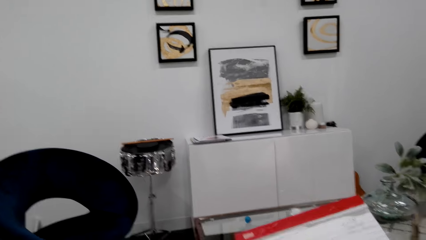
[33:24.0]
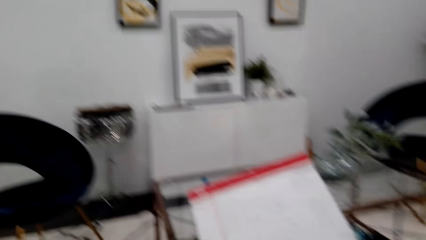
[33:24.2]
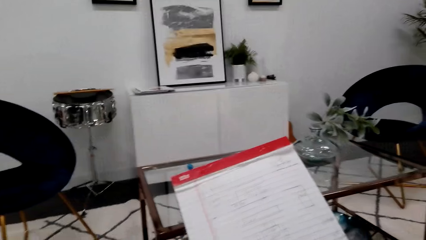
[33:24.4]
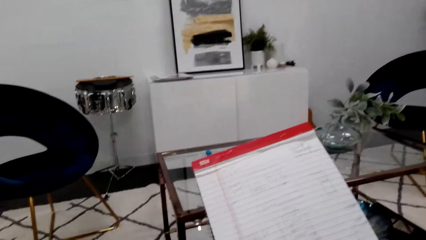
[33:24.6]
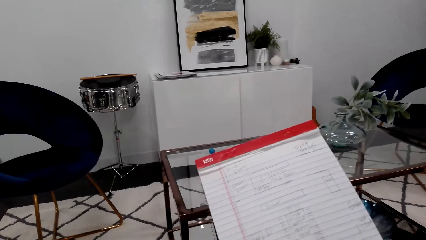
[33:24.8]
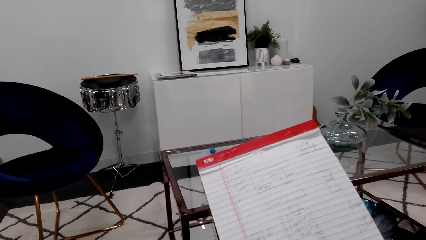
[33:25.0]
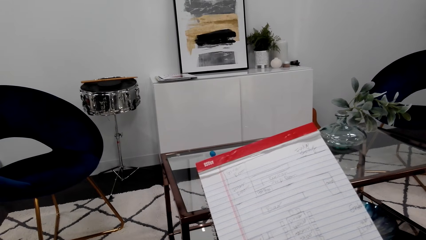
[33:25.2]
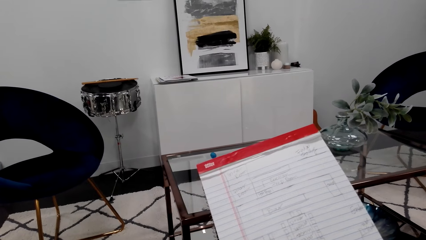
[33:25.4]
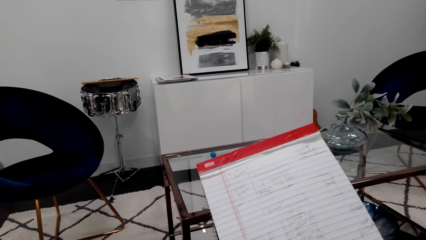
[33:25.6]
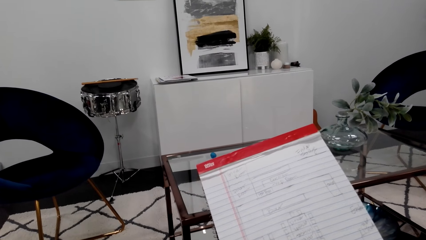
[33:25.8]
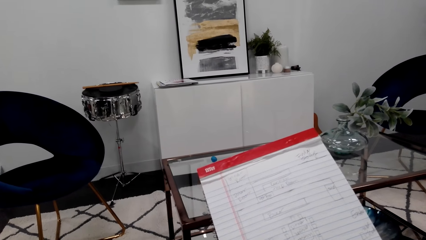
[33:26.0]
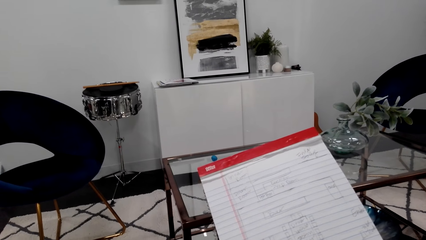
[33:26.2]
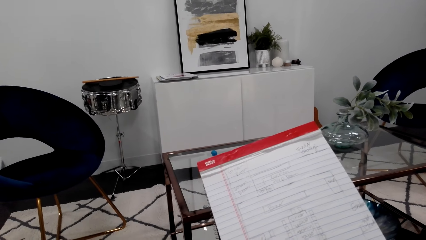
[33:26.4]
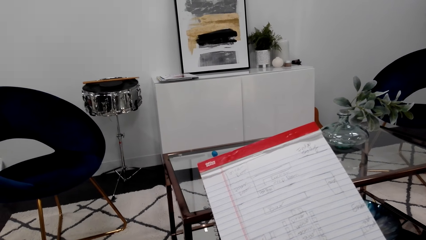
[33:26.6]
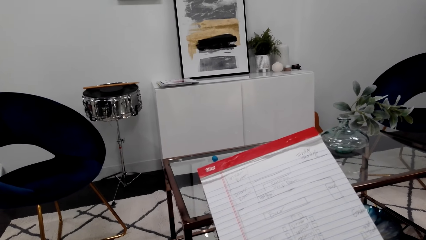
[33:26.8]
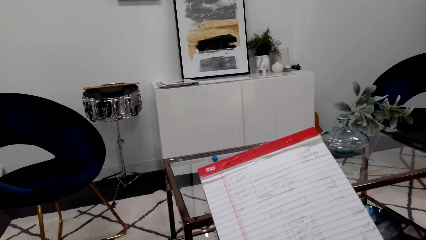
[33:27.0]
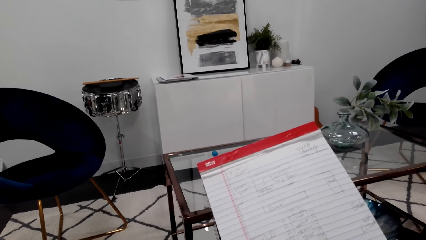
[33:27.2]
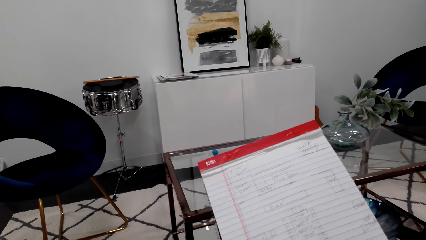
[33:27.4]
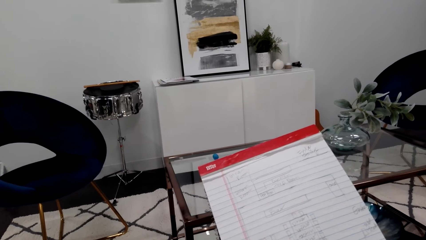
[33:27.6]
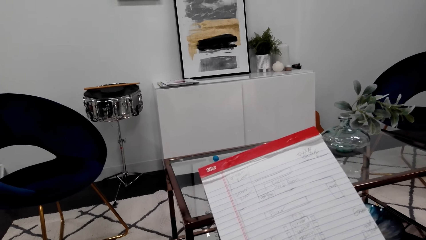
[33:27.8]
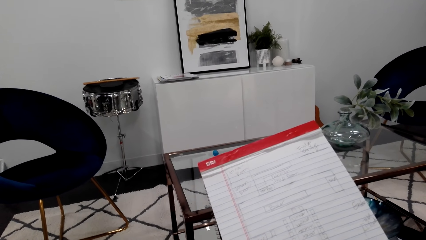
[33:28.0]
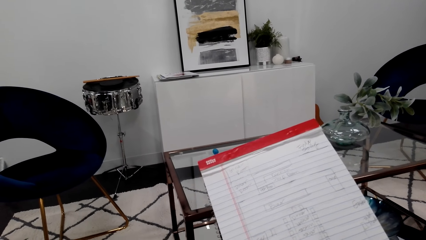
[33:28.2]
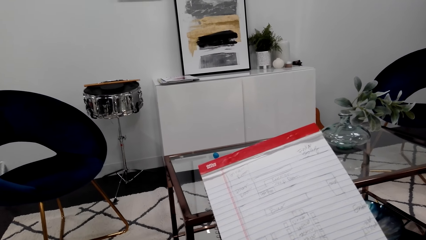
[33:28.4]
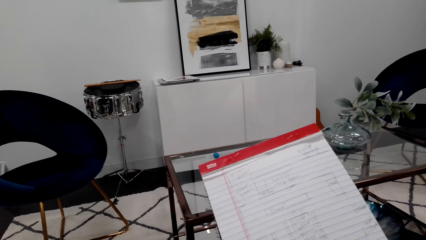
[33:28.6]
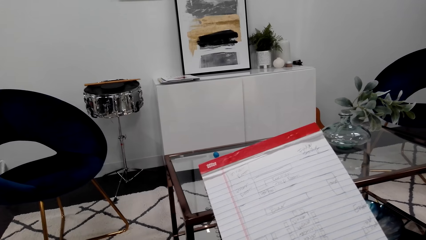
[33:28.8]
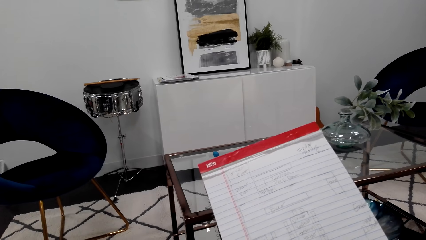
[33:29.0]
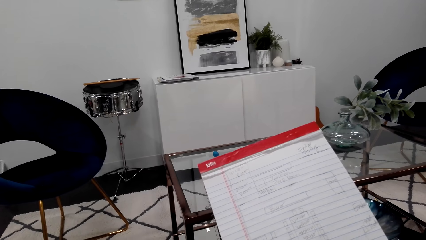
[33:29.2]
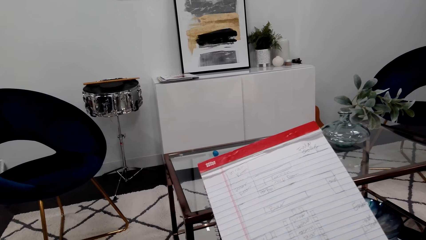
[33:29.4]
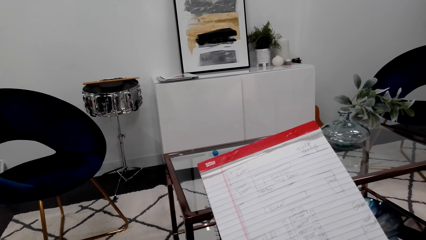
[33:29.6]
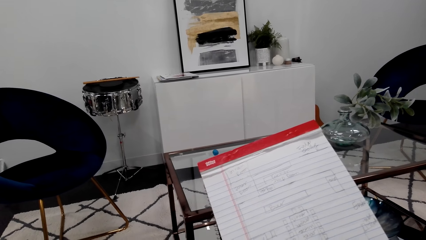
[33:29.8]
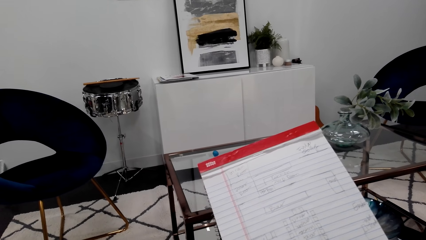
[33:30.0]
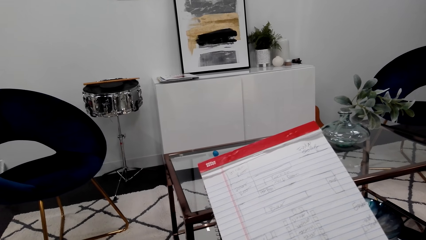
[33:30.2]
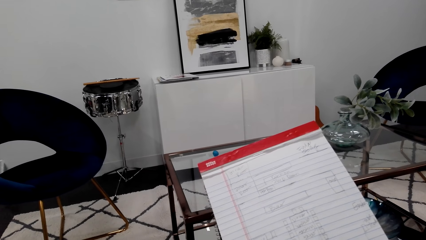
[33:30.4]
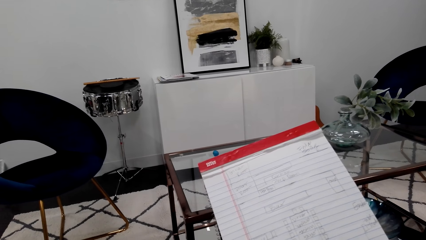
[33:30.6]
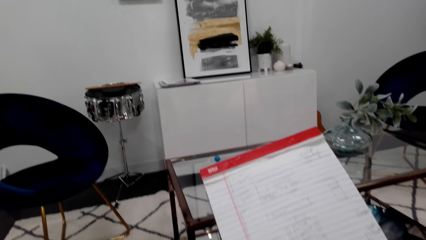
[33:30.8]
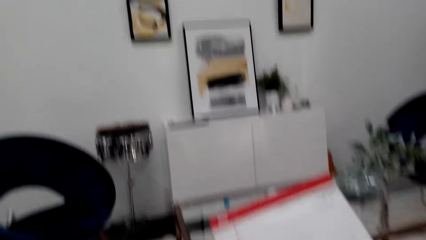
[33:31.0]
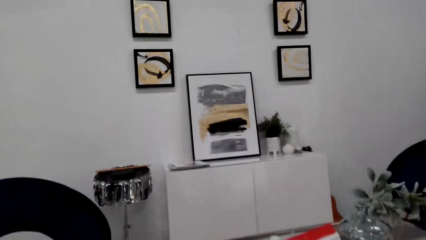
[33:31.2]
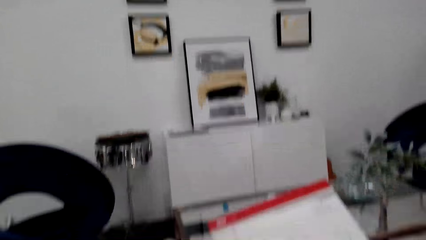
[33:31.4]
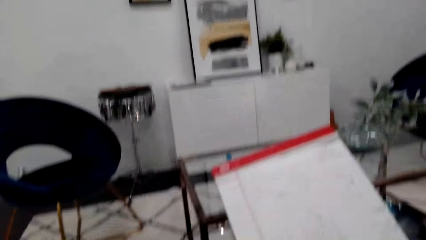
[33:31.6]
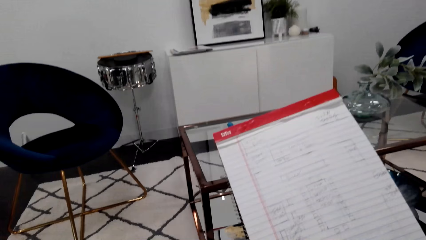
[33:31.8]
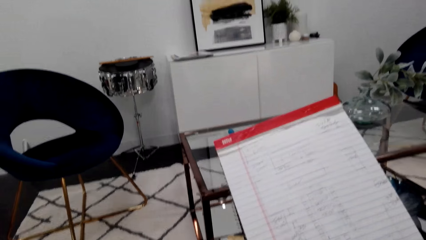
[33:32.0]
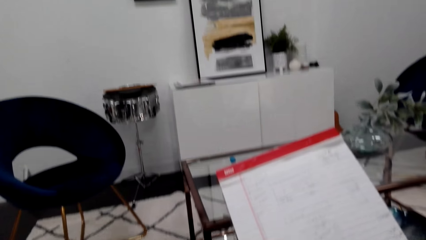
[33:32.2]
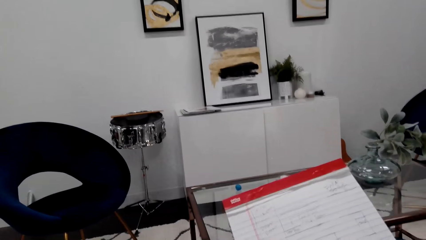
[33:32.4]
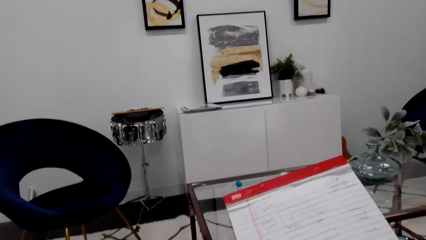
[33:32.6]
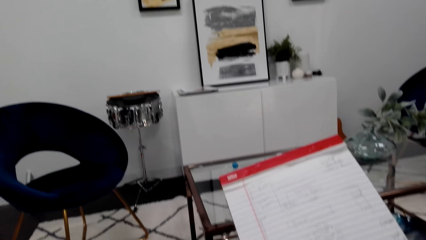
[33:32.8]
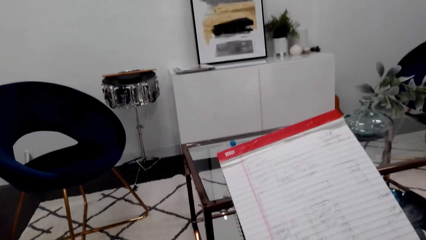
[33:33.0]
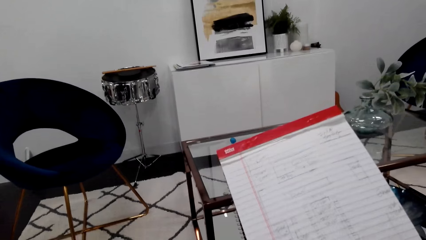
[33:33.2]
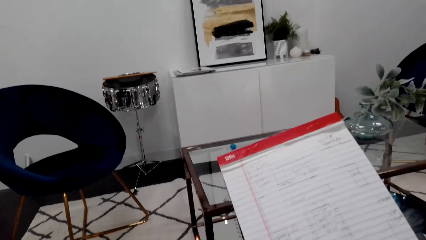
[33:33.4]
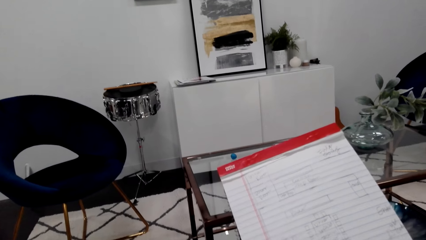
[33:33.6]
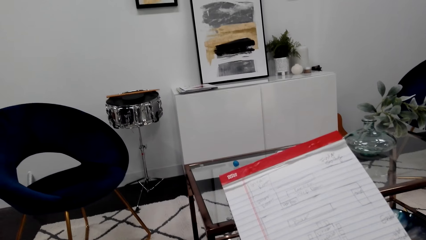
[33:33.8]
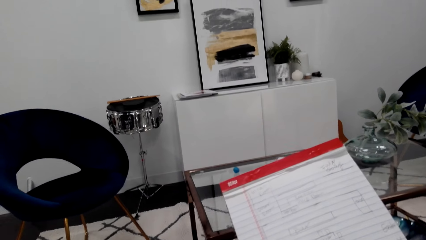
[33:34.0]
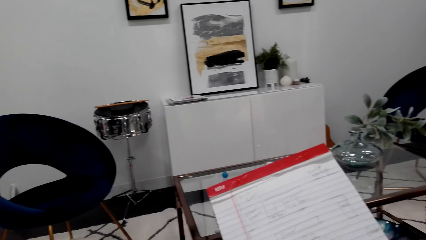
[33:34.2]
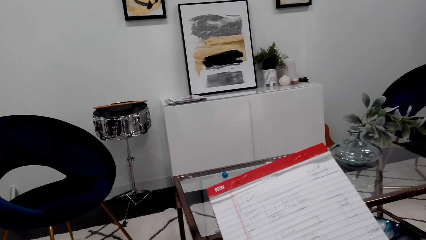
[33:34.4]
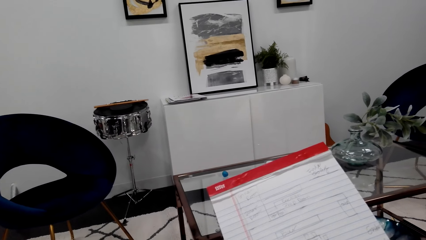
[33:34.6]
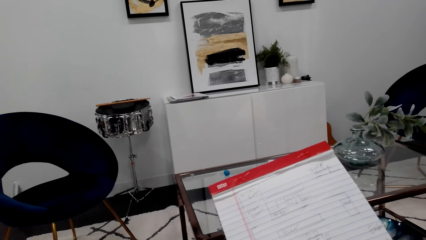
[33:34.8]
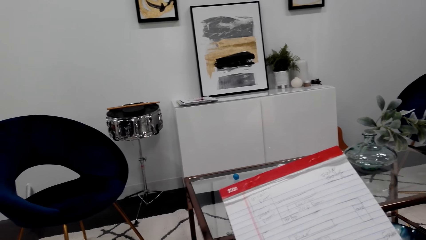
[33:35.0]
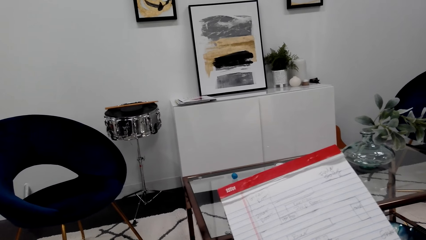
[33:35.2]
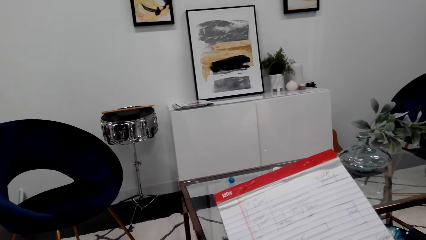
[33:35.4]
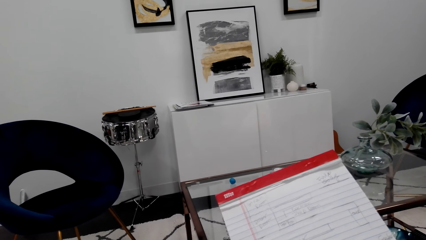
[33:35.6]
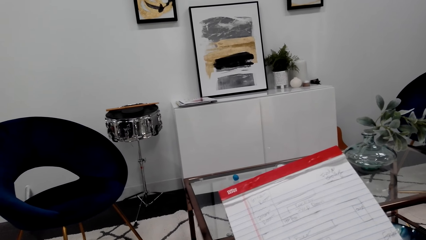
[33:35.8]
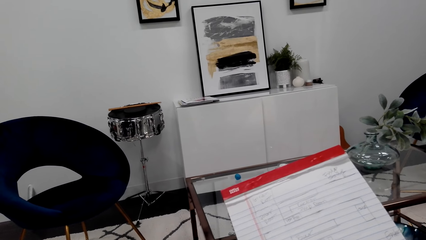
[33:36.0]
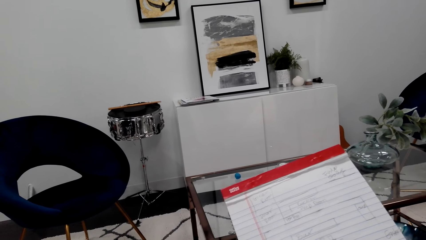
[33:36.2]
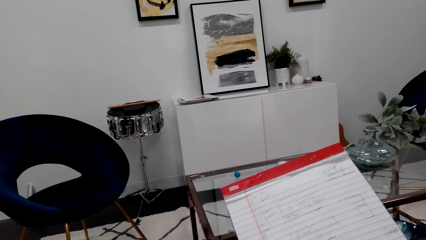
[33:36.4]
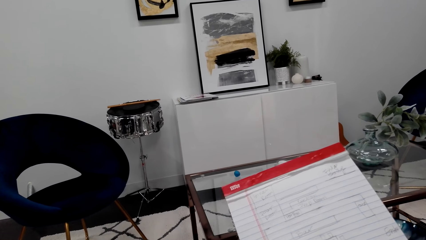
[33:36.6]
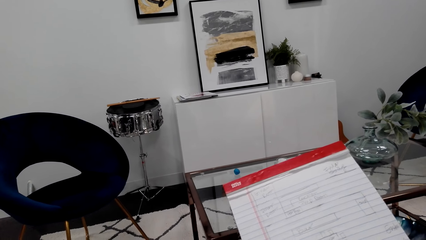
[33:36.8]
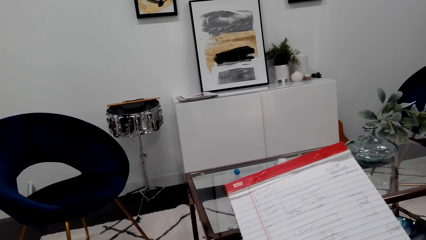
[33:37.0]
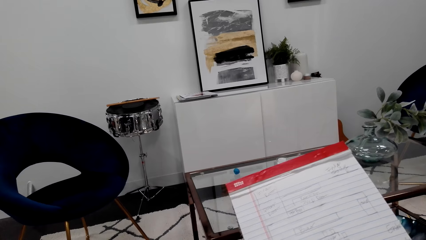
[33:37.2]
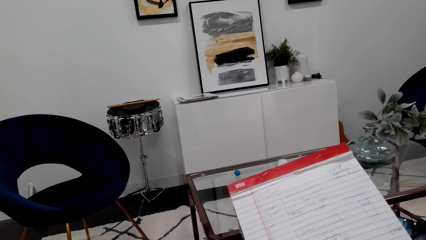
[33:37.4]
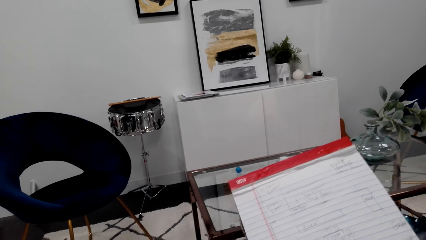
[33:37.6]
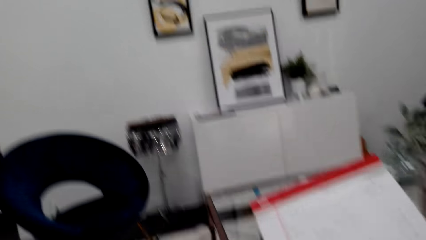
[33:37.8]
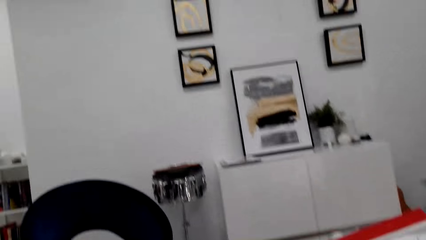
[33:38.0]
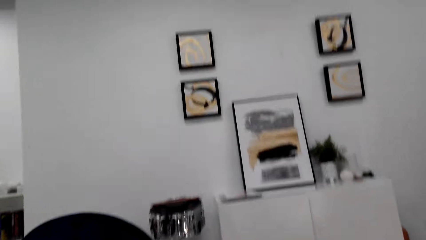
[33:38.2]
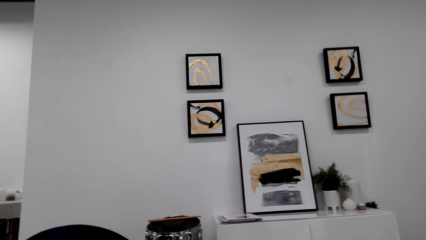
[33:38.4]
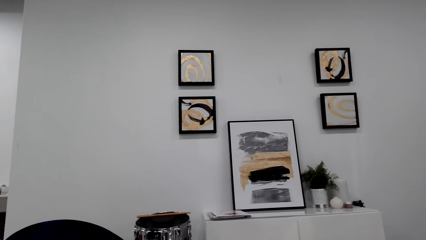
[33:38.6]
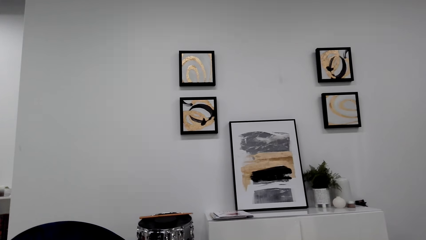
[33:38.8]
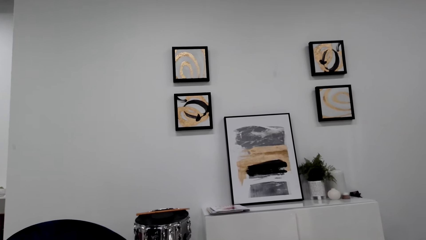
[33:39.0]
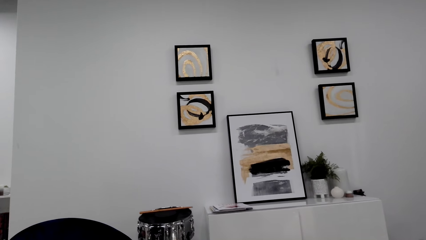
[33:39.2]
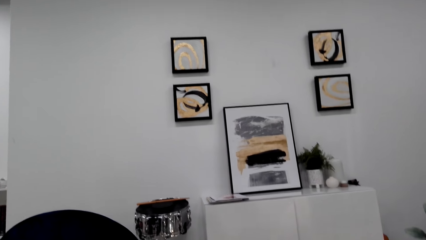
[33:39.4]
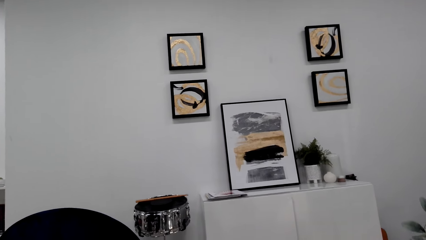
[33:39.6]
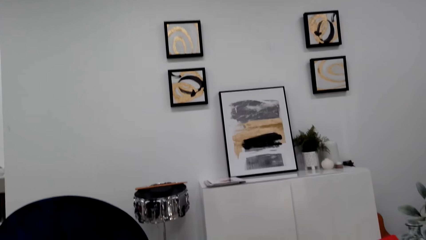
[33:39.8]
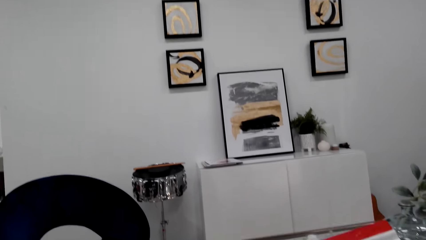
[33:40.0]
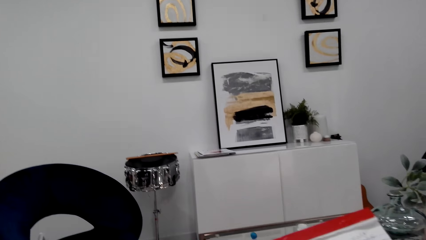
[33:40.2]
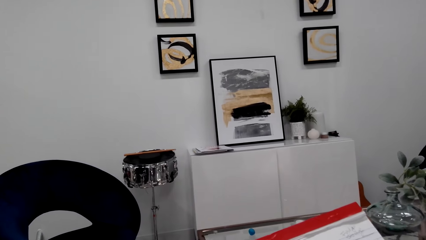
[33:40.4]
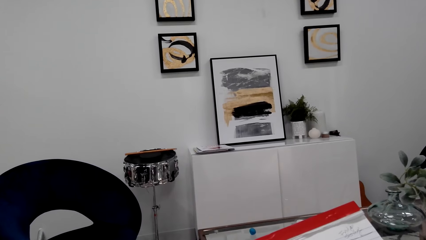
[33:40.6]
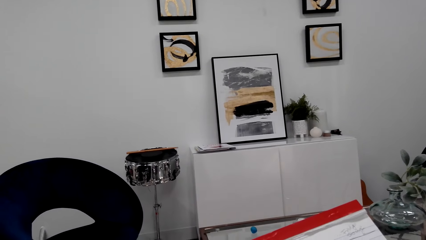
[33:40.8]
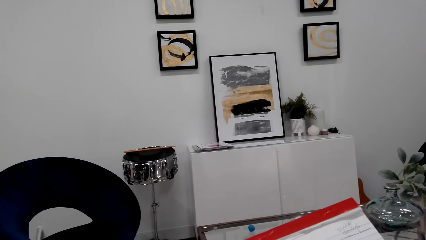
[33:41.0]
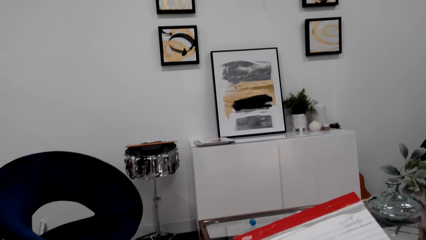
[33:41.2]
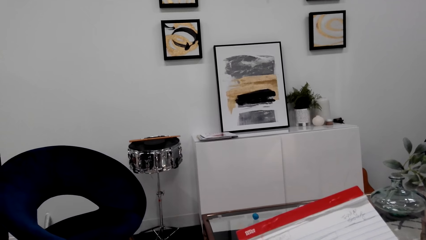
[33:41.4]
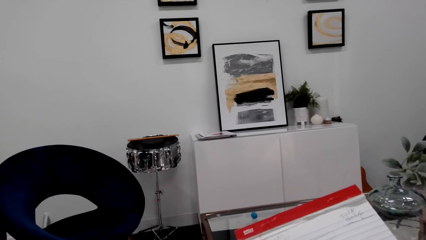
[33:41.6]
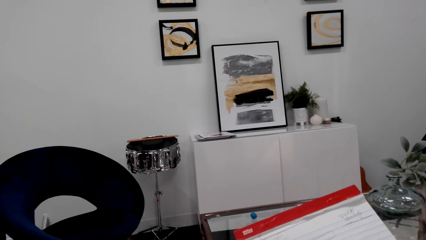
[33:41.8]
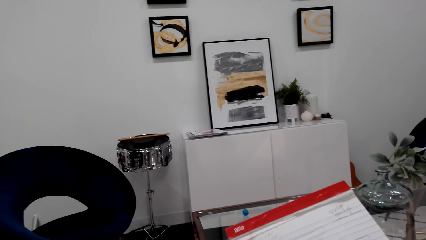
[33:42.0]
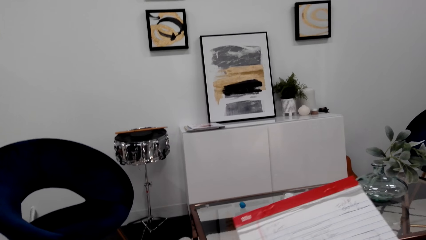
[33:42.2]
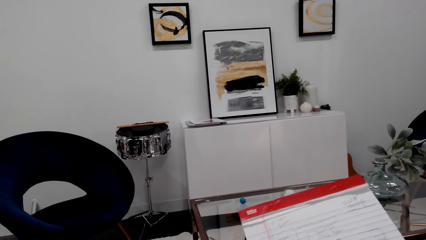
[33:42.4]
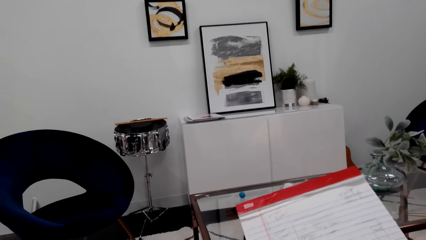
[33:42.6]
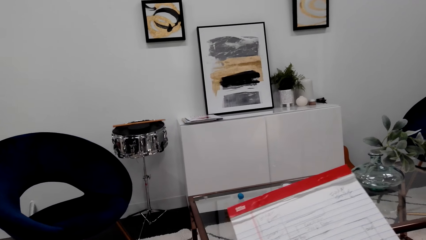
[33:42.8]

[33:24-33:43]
The camera wearer looks at the book. They converse. They look at the book. They converse.
